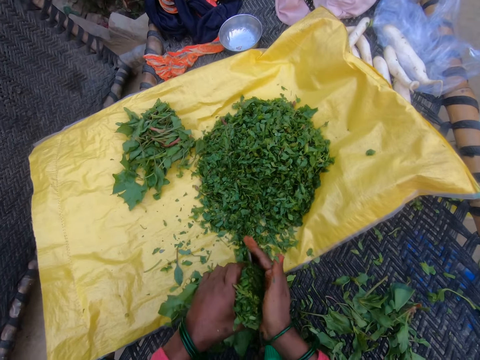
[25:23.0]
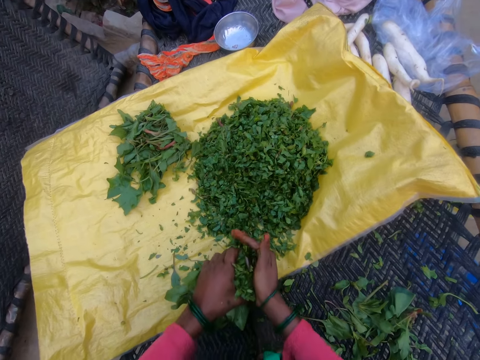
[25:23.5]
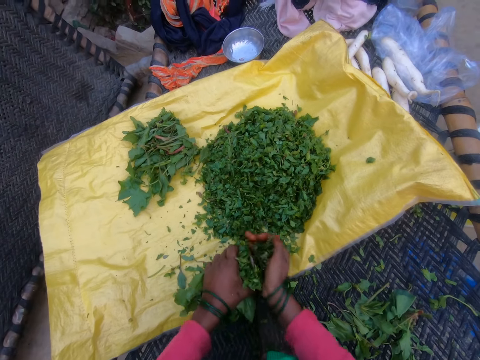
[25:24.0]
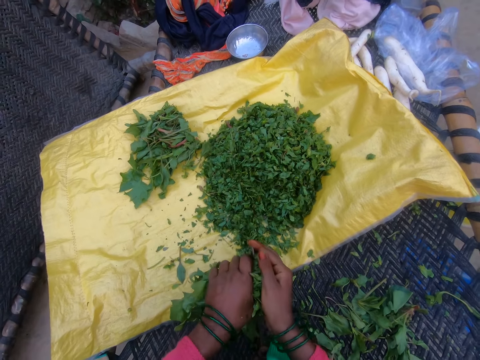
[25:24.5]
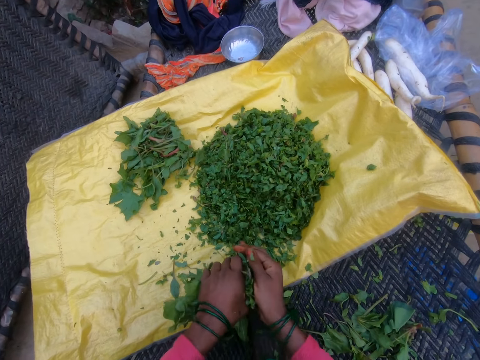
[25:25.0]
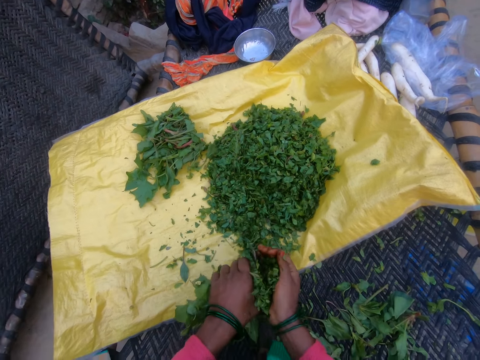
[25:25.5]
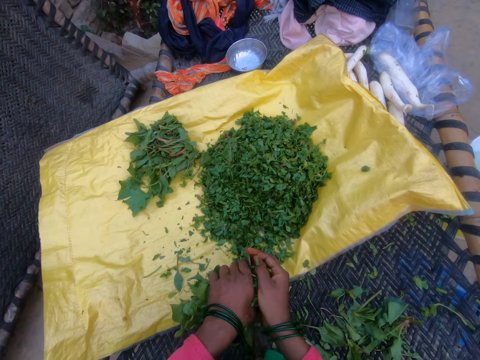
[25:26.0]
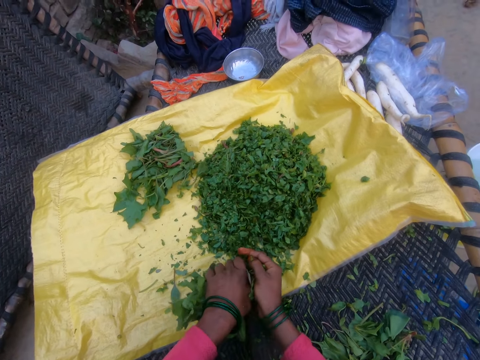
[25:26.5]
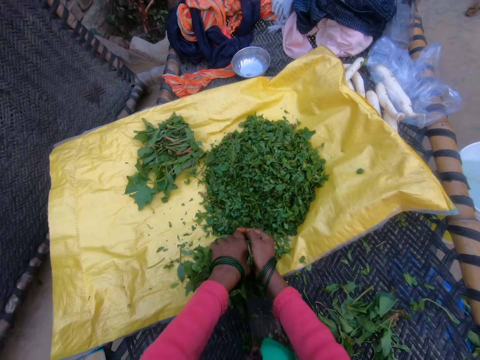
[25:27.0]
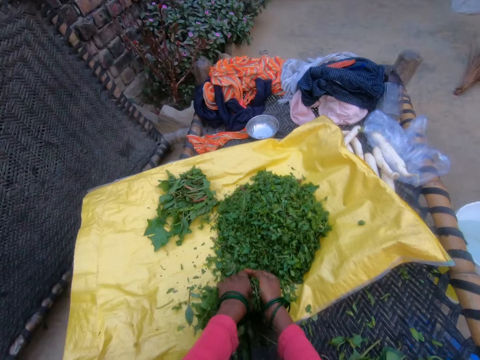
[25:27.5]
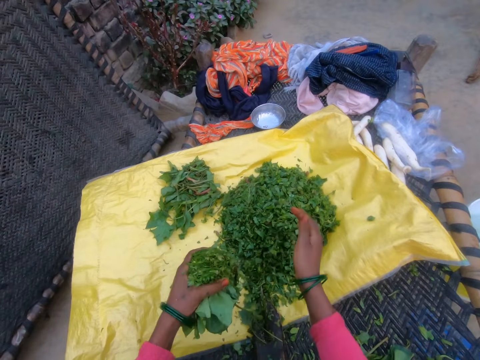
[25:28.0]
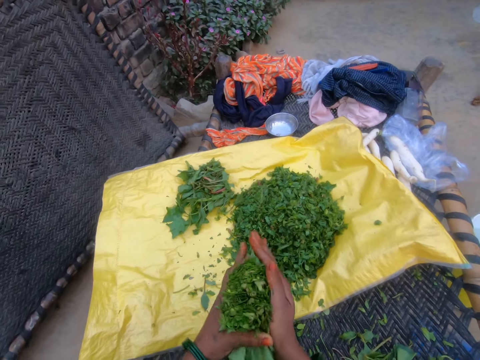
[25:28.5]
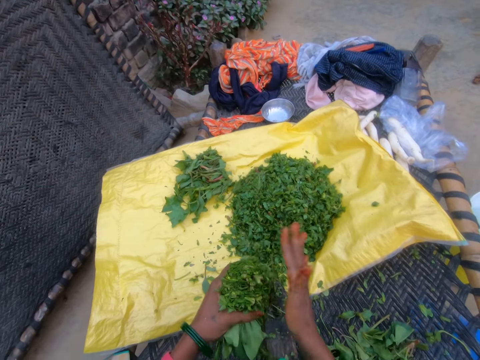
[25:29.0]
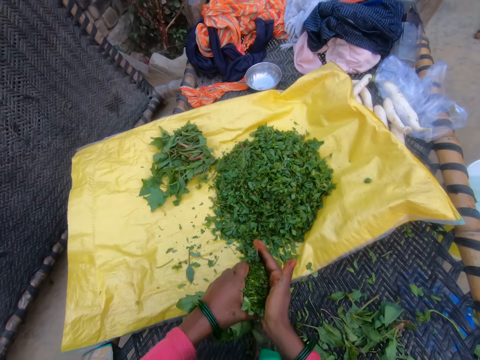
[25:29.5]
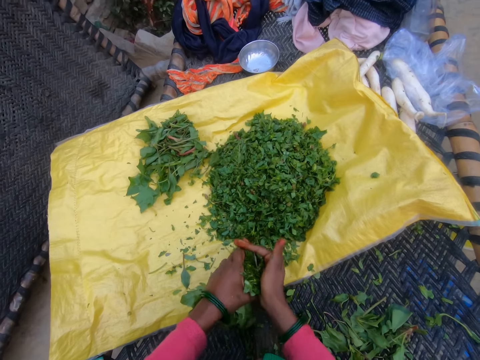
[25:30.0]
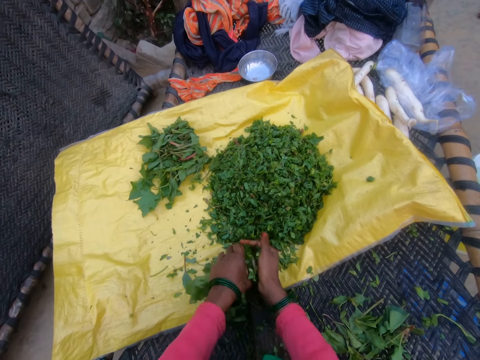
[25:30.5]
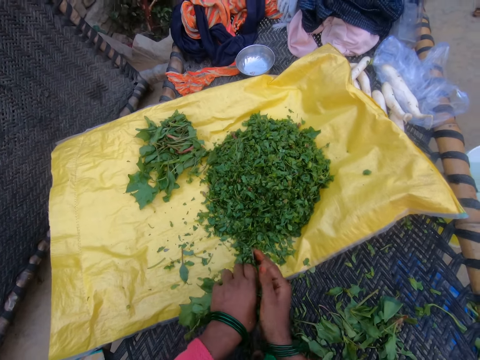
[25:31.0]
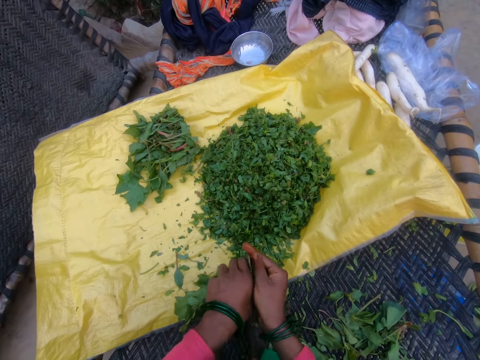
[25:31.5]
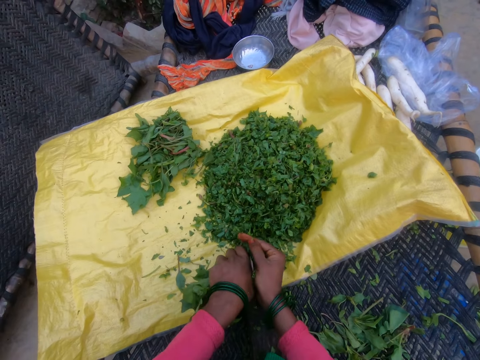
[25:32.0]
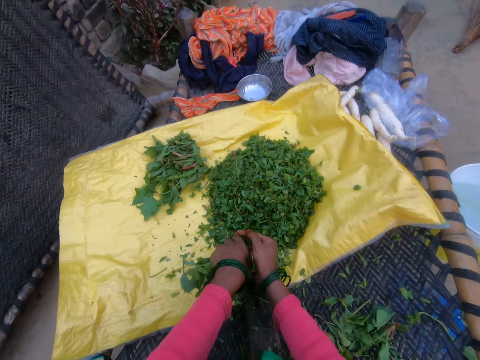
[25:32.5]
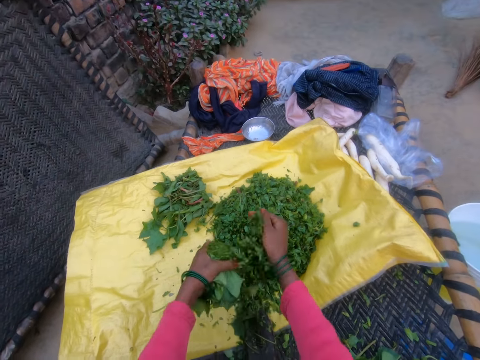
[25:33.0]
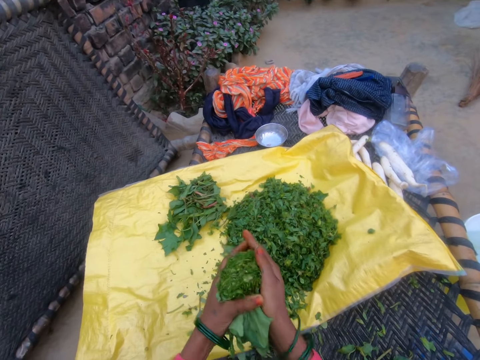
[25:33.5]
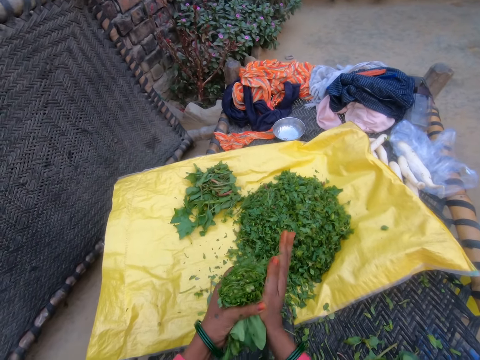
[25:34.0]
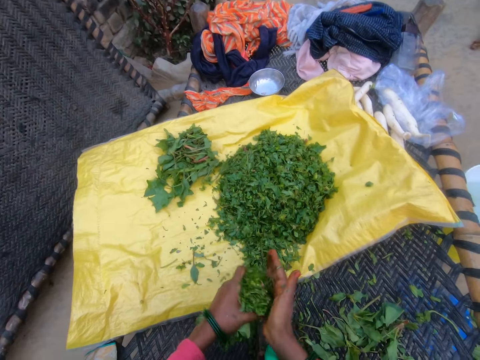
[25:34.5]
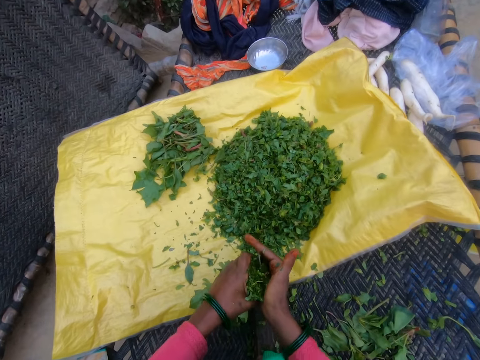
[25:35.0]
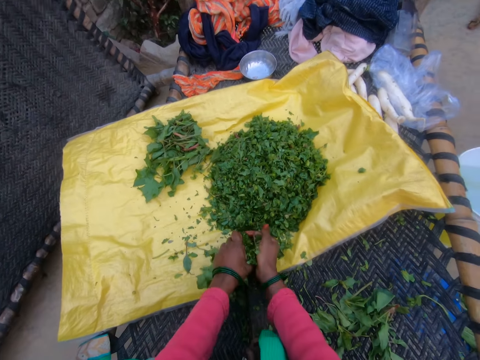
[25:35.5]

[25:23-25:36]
The camera wearer cuts the gathered vegetable with the cutting tool. They throw the cut vegetables on the sack. They hold the vegetables with both hands. They cut the gathered vegetable with the cutting tool. They throw the cut vegetables on the sack.

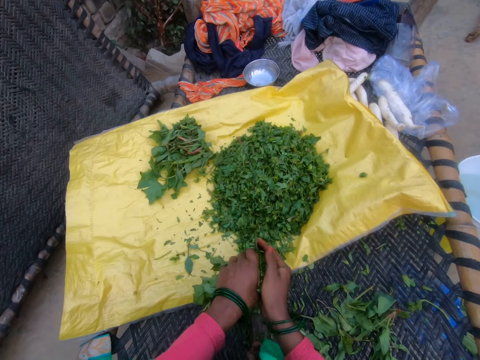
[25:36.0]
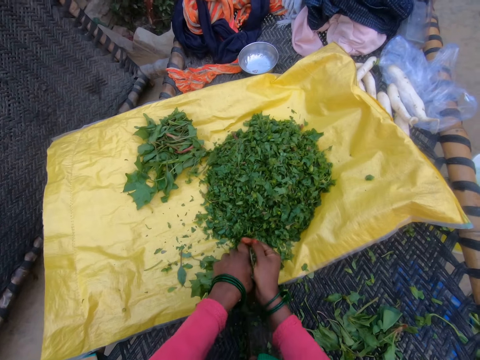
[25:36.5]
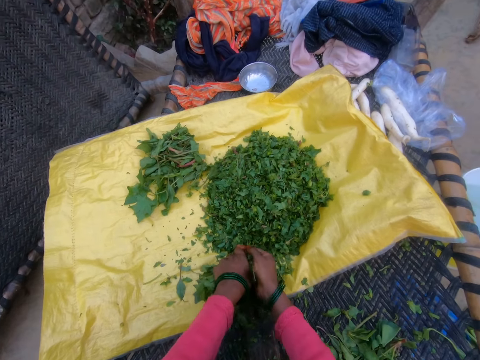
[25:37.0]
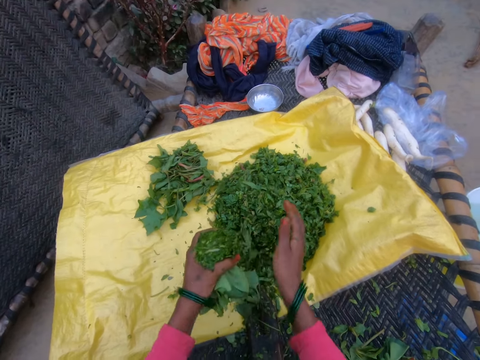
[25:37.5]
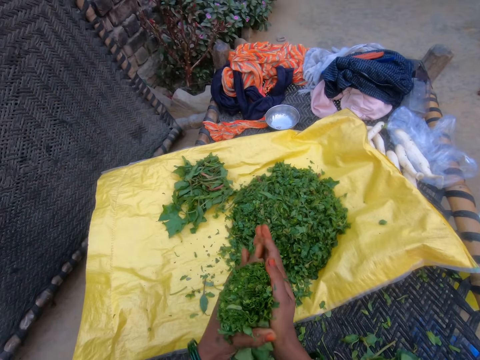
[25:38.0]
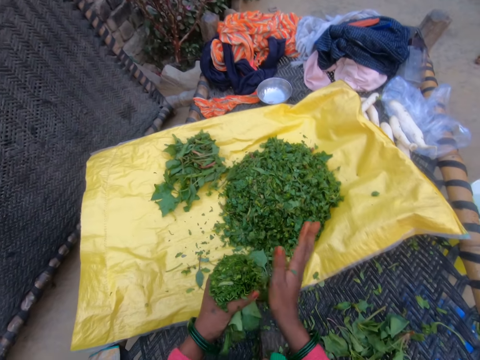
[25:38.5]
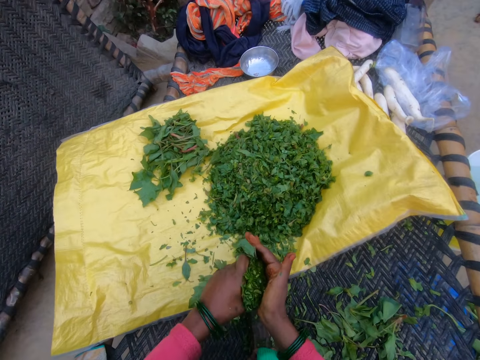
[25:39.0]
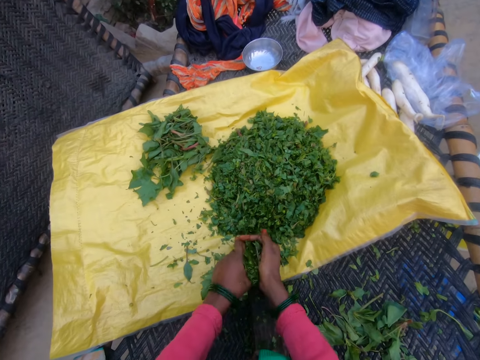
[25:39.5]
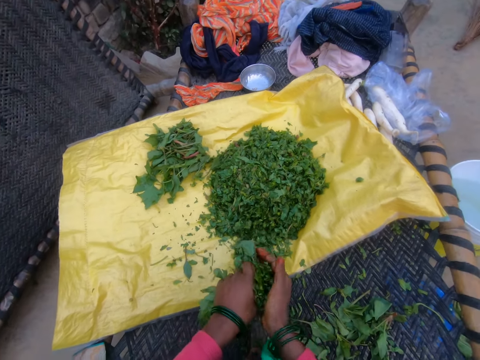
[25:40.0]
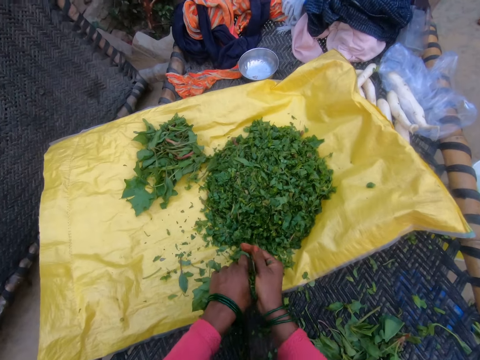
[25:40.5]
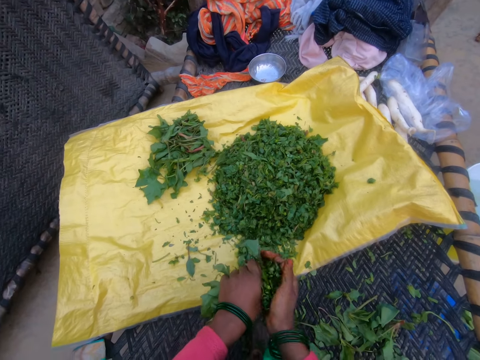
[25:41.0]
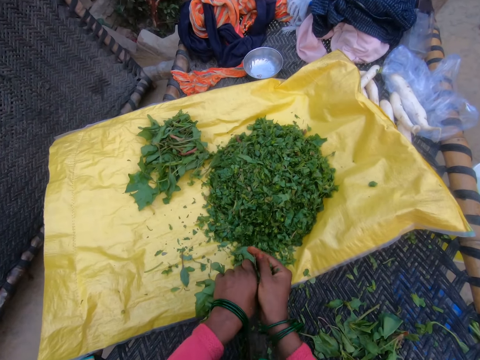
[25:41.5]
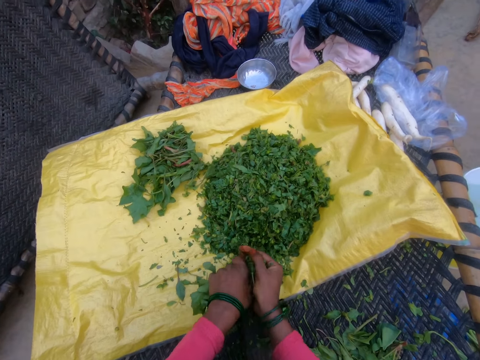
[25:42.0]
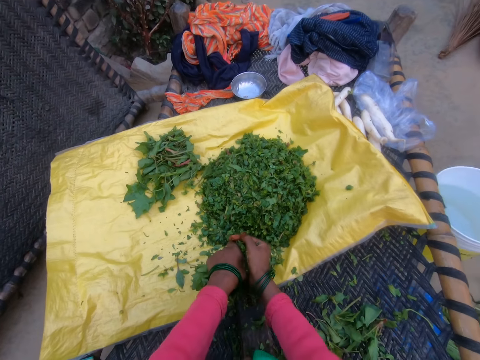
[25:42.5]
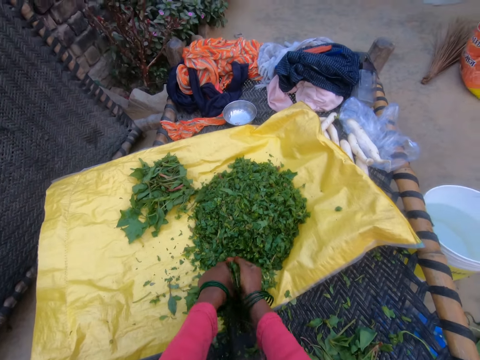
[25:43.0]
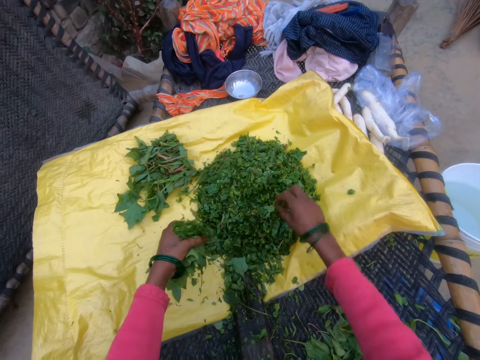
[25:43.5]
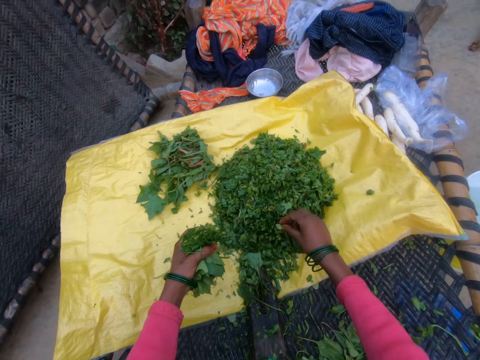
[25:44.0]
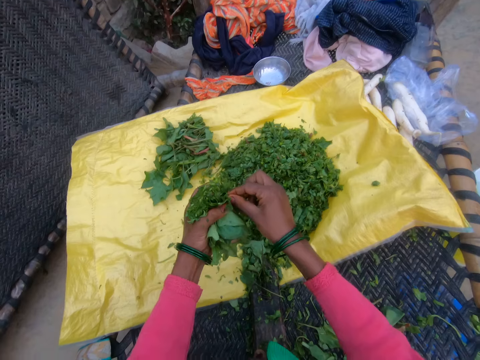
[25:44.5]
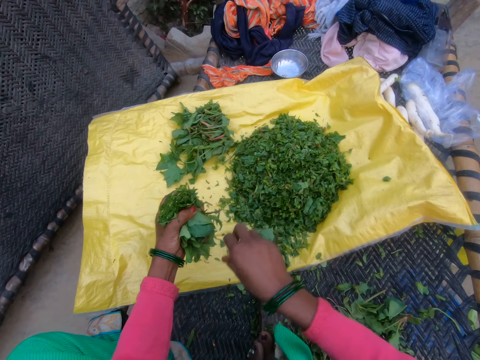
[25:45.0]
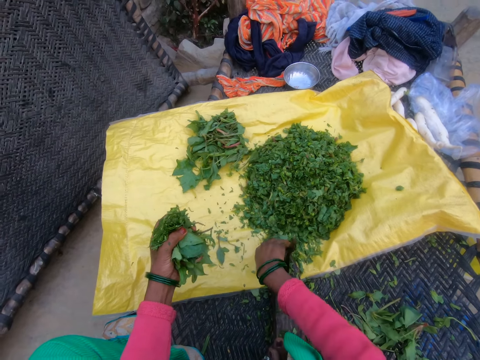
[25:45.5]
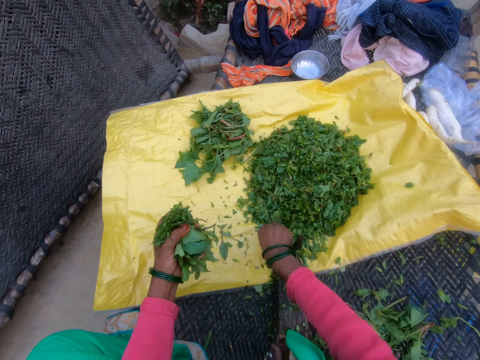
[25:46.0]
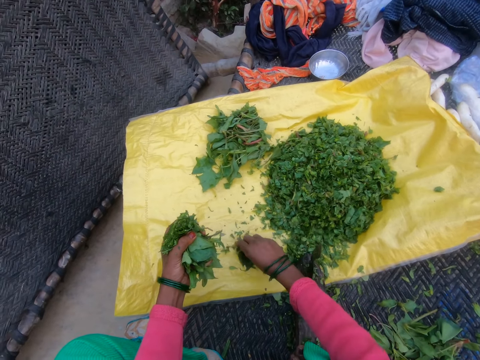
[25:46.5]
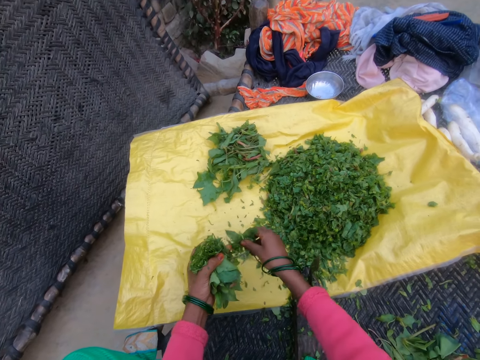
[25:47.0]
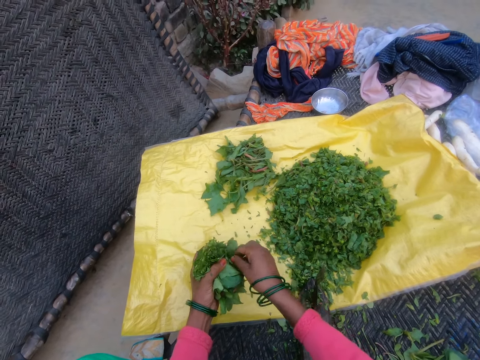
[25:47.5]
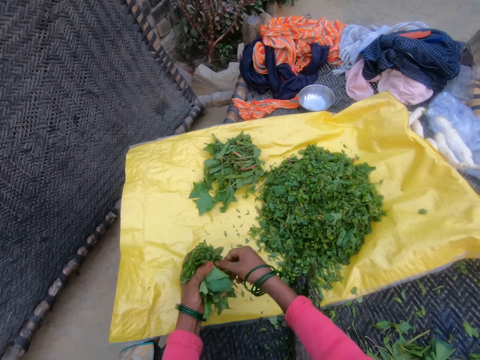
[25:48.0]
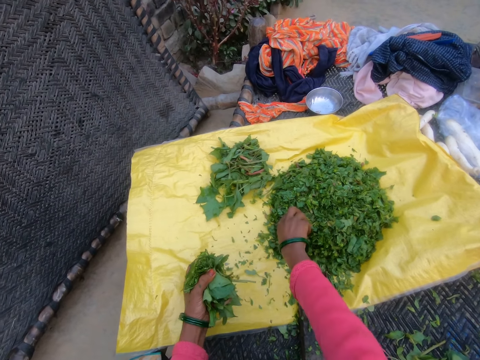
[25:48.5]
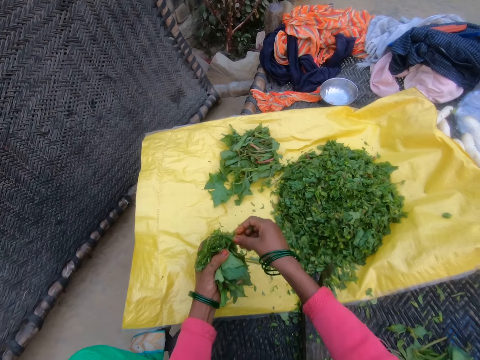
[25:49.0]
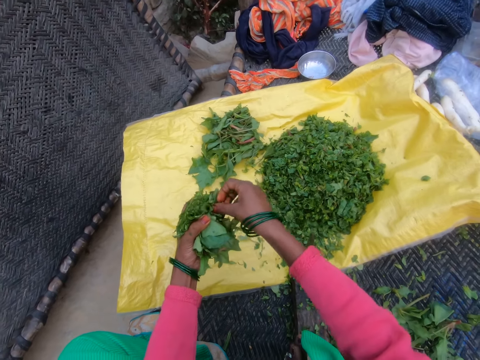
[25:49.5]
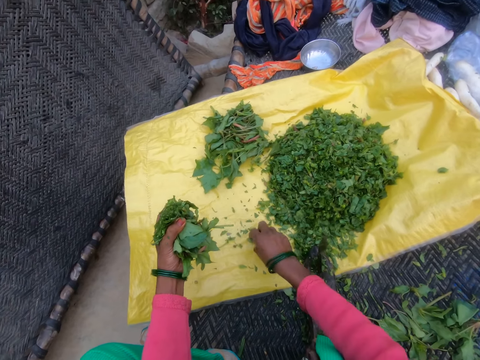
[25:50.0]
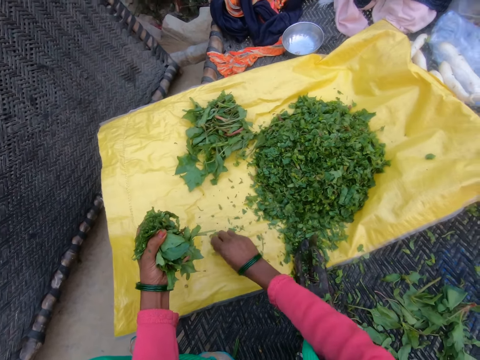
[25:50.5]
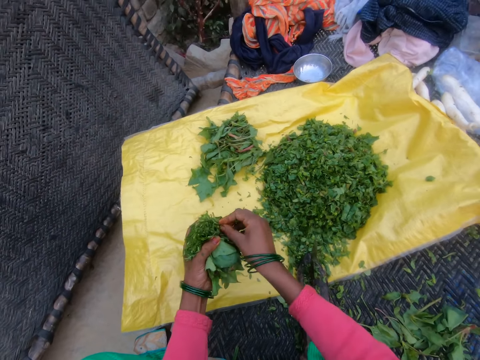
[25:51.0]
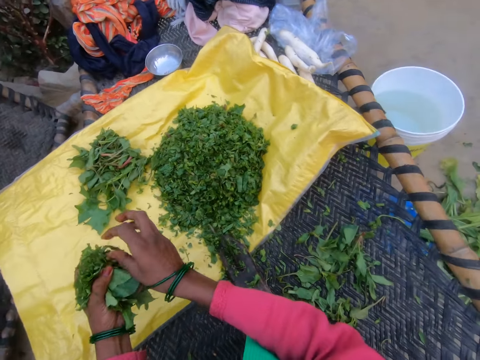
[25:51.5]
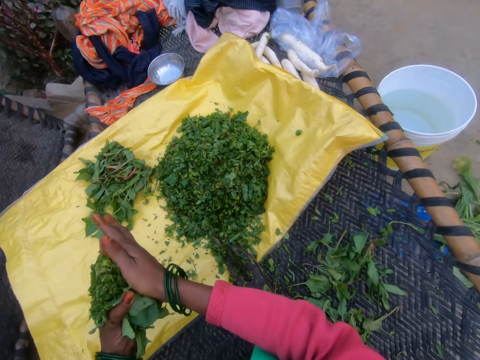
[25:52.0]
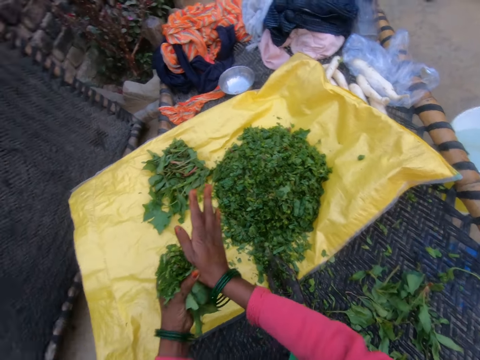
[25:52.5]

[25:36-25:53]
The camera wearer cuts the gathered vegetable with the cutting tool. They throw the cut vegetables on the sack. They cut the gathered vegetable with the cutting tool. They throw the cut vegetables on the sack. They gather vegetables.
